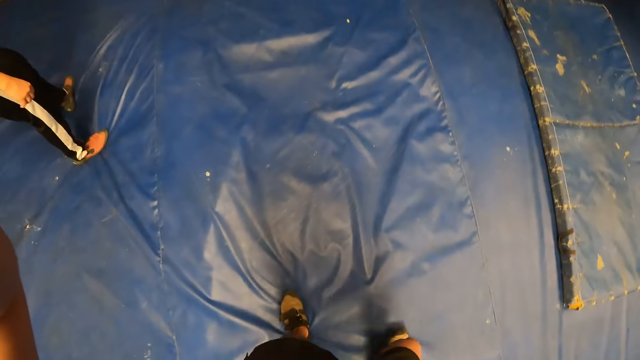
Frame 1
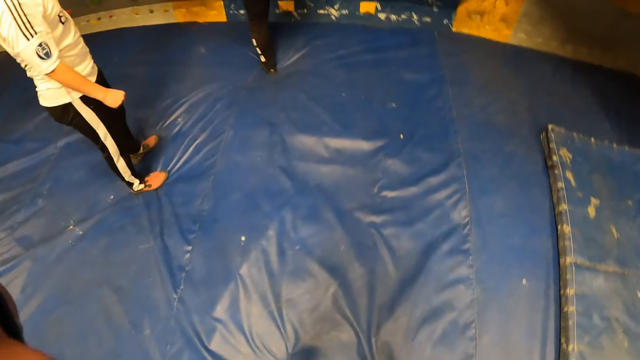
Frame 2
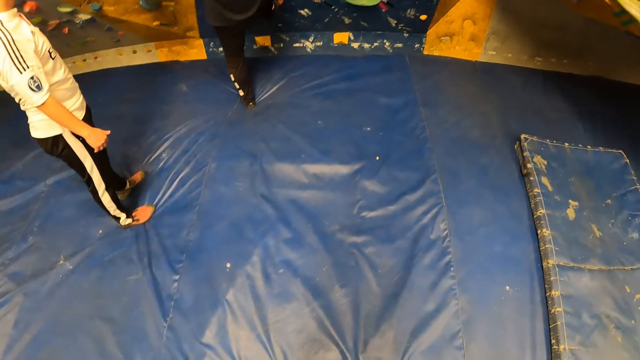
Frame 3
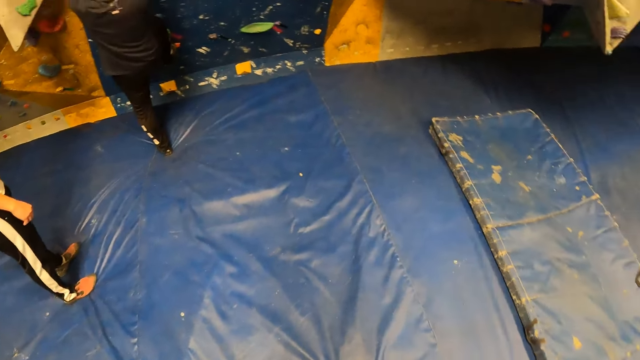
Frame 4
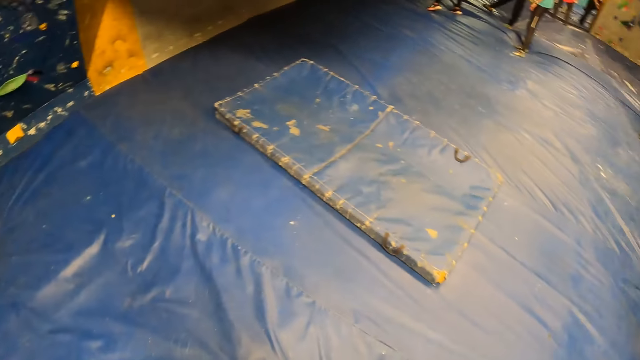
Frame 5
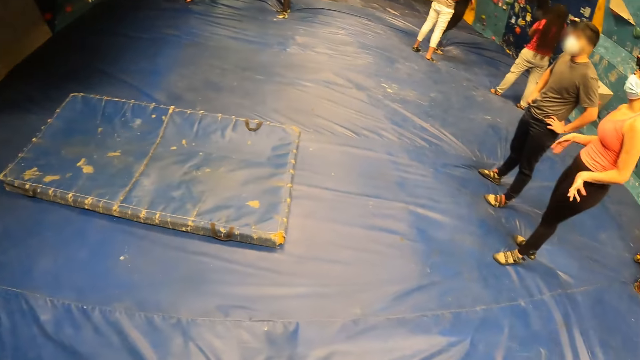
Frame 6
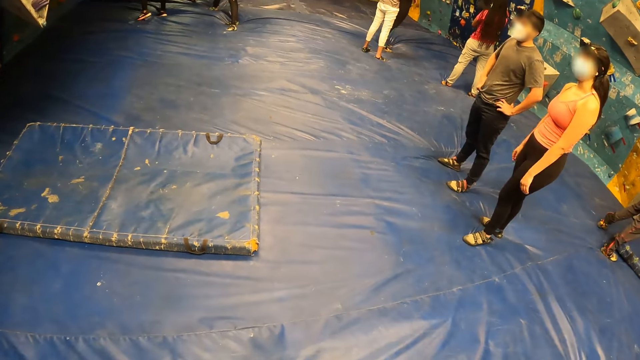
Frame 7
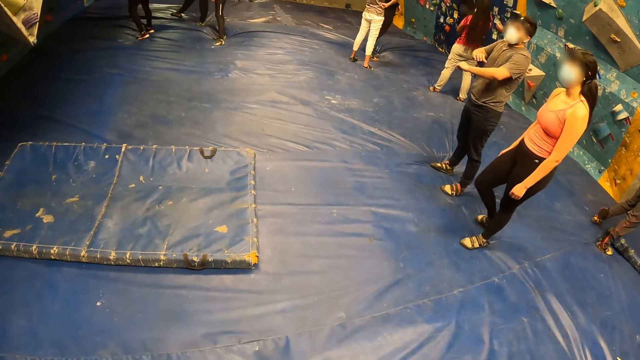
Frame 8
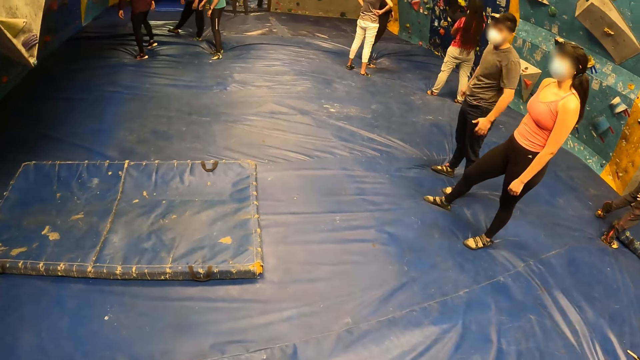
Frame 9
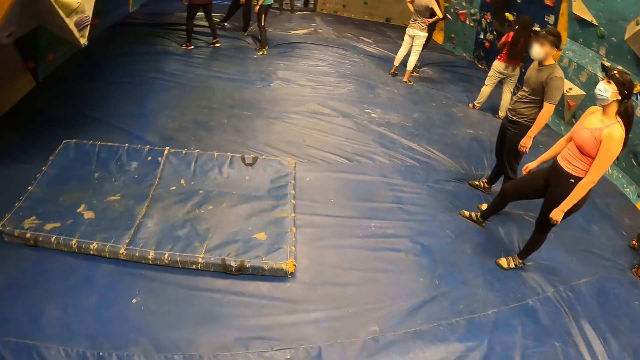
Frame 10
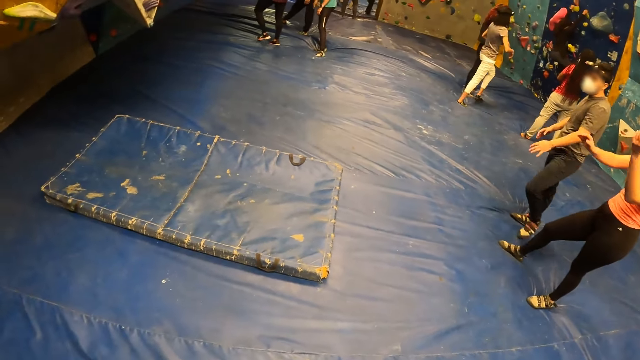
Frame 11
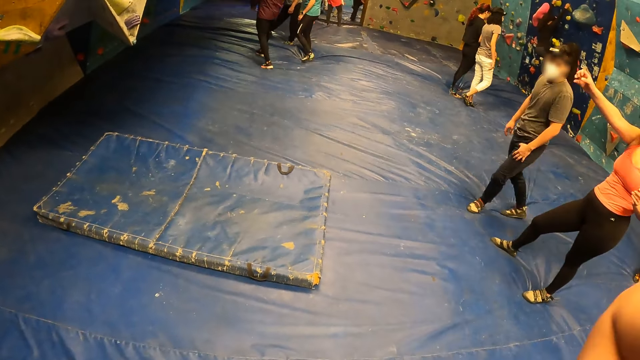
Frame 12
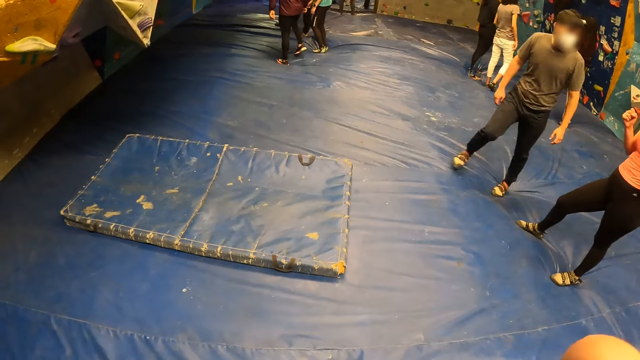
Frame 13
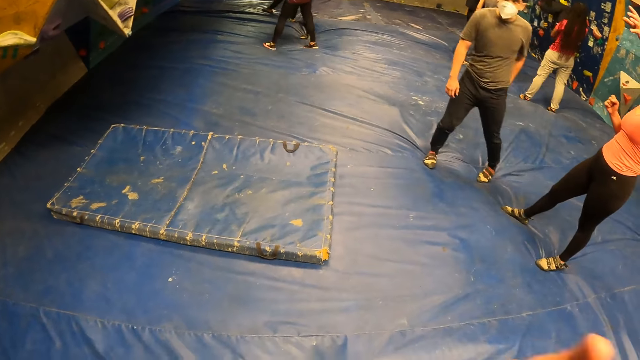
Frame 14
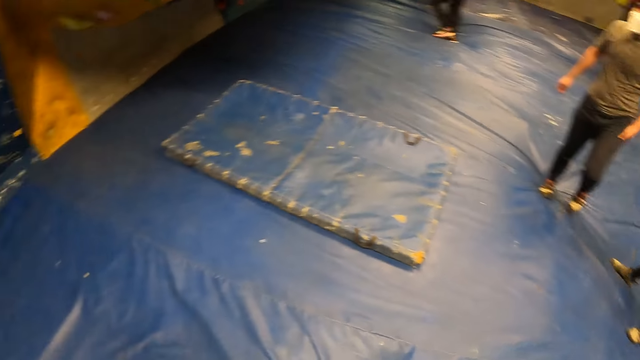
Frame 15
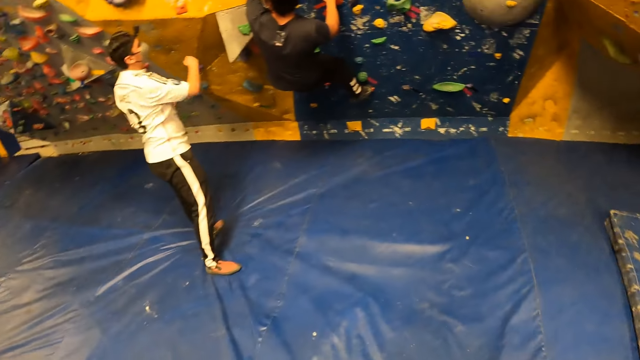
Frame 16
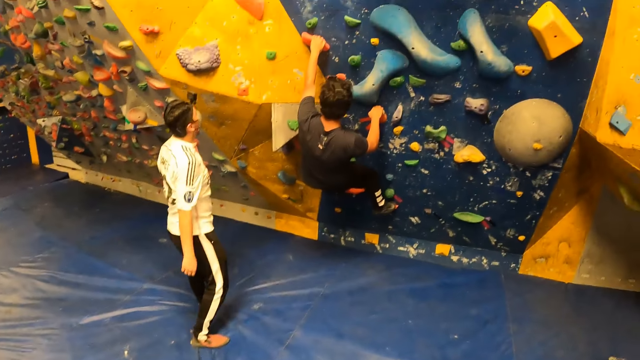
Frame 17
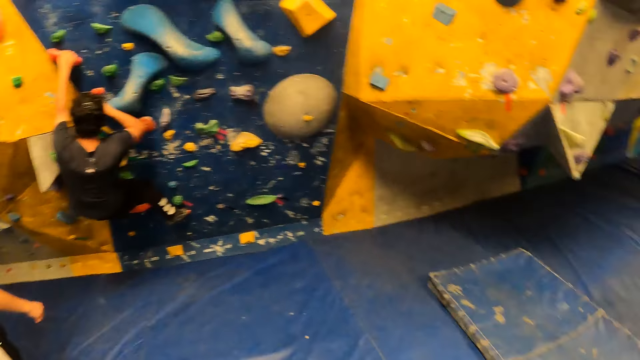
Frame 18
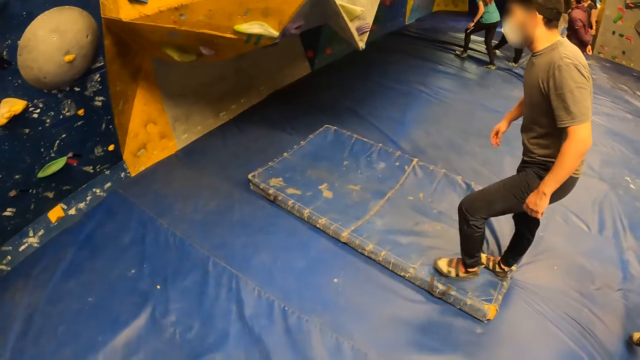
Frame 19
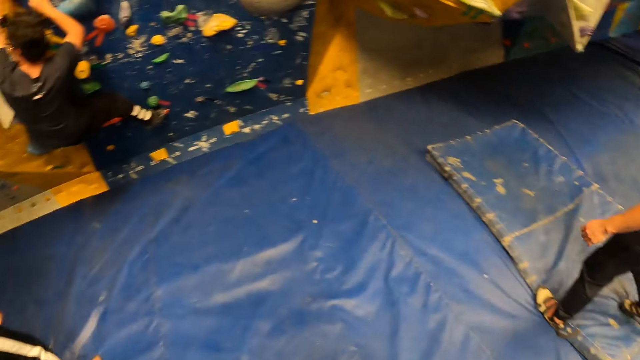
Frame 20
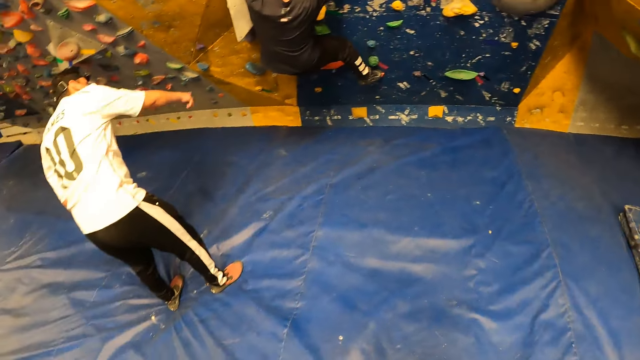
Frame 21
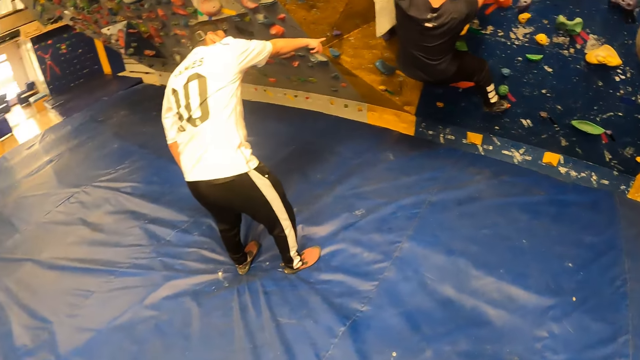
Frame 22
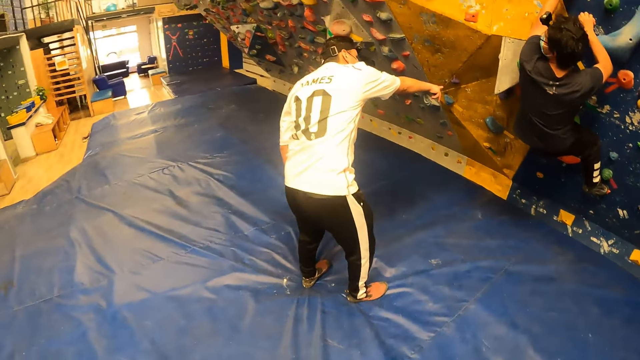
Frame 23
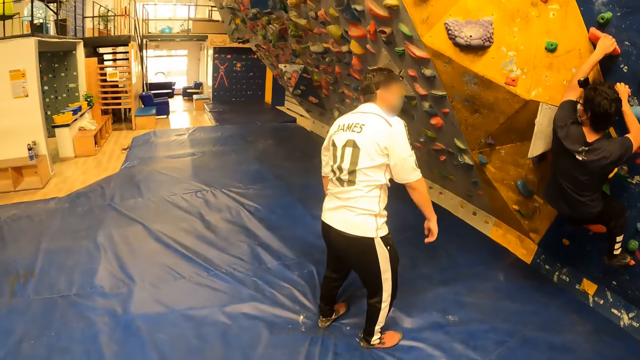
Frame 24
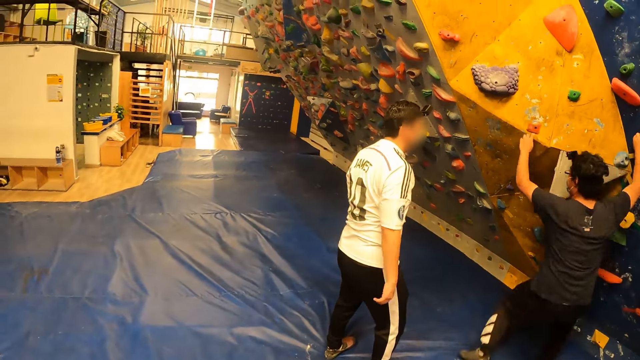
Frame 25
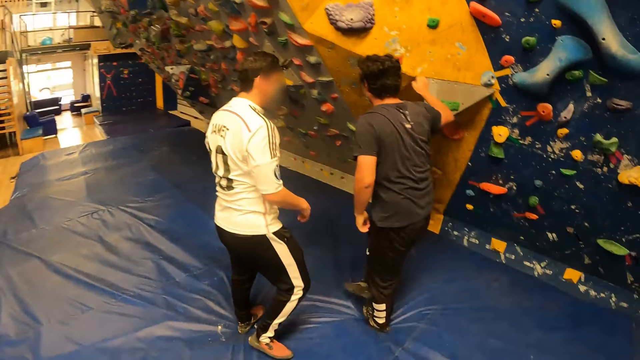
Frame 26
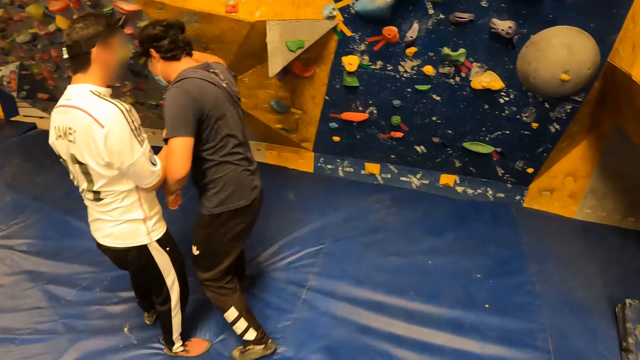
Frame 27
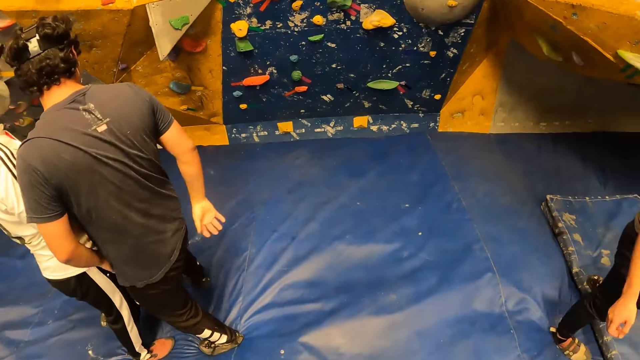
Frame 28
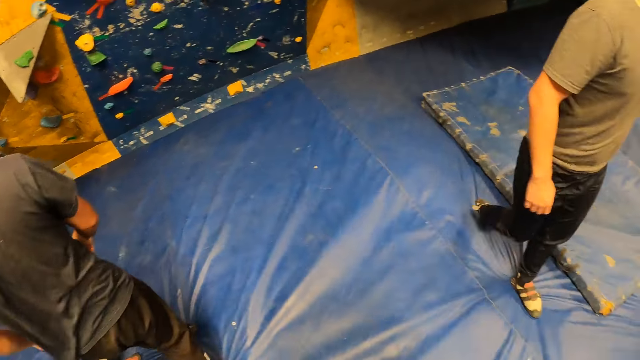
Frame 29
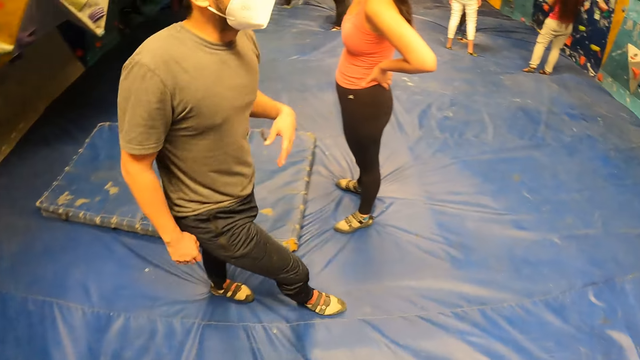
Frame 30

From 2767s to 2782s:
The camera wearer raises her hand. She touches her head with both hands. She looks around. A man climbs the bouldering wall. The man jumps down to the ground from the bouldering wall.

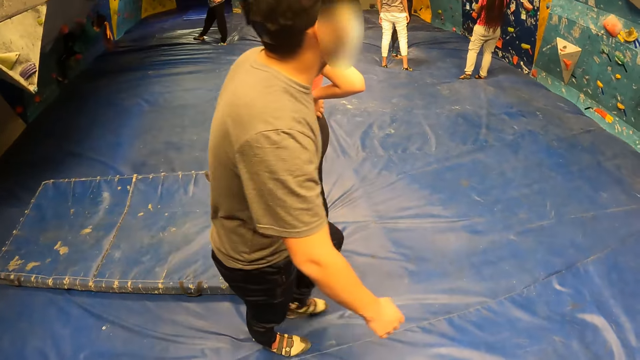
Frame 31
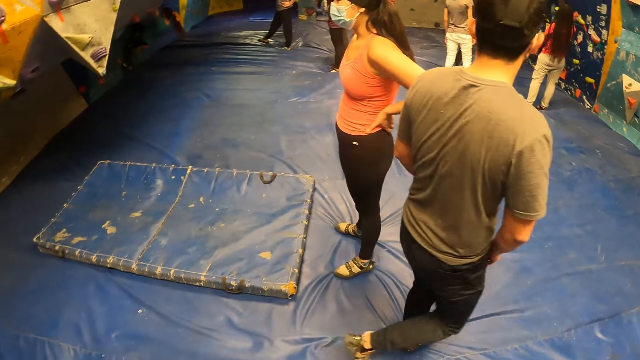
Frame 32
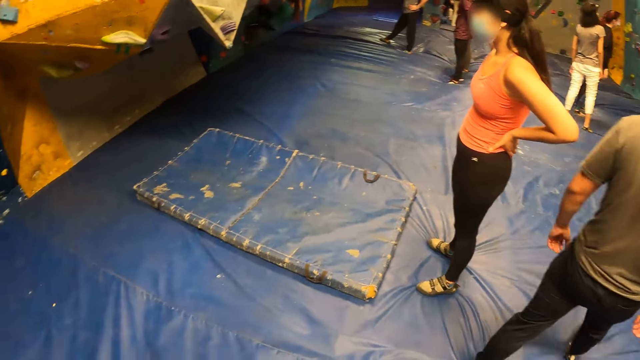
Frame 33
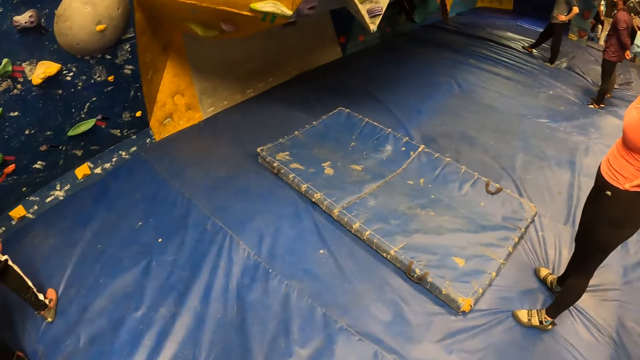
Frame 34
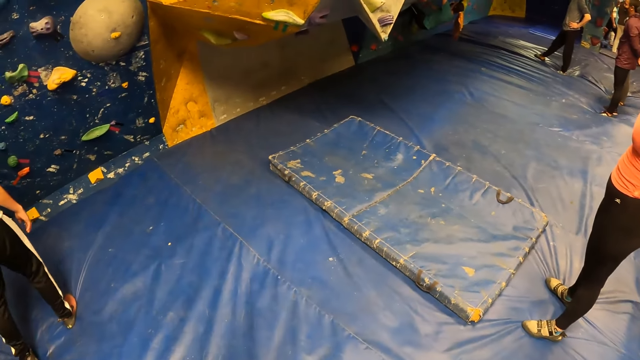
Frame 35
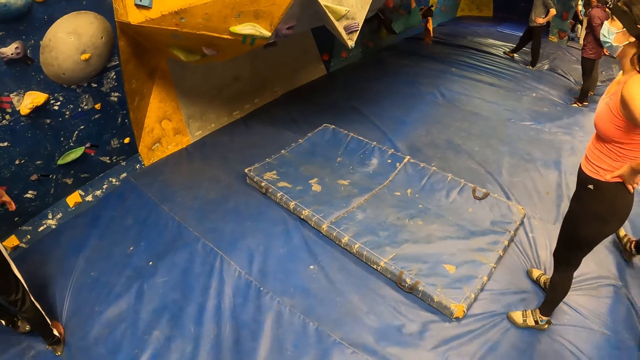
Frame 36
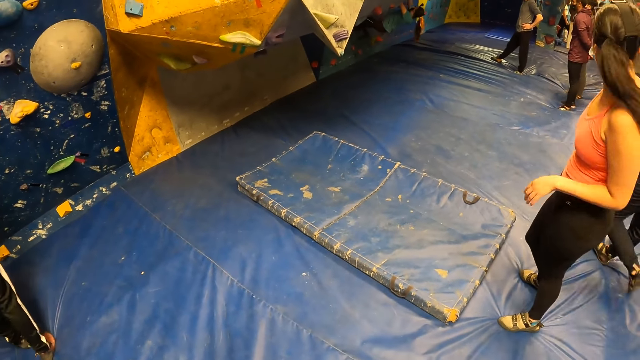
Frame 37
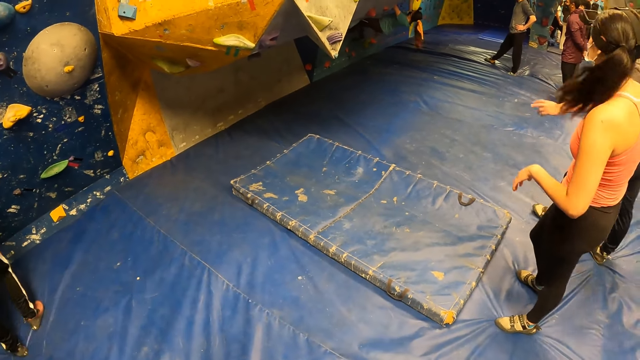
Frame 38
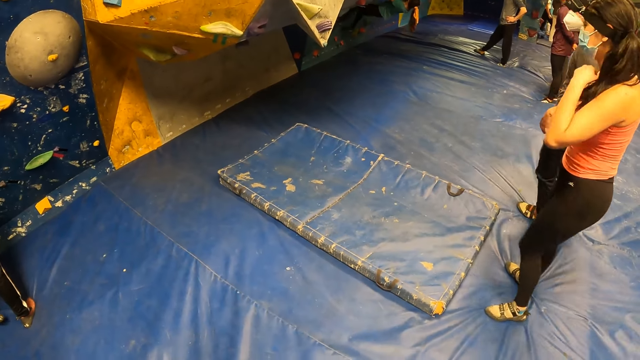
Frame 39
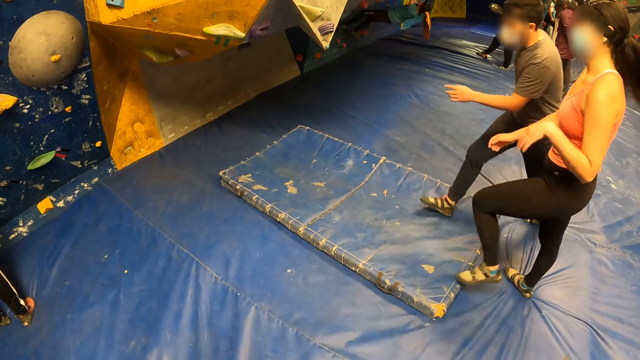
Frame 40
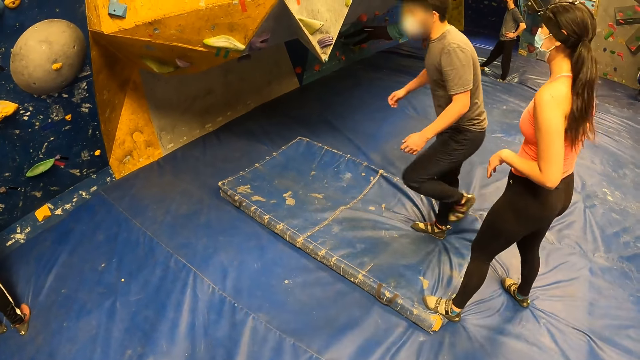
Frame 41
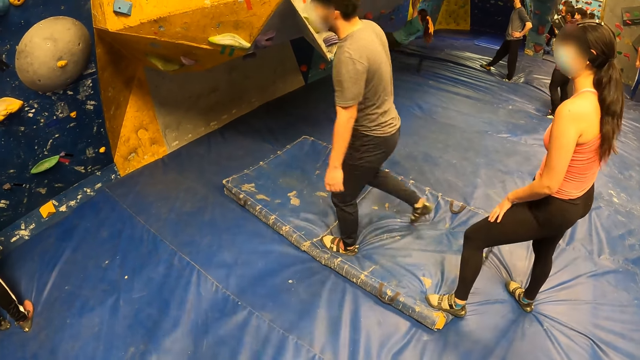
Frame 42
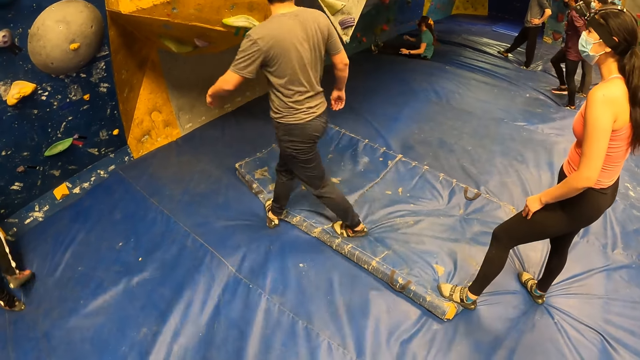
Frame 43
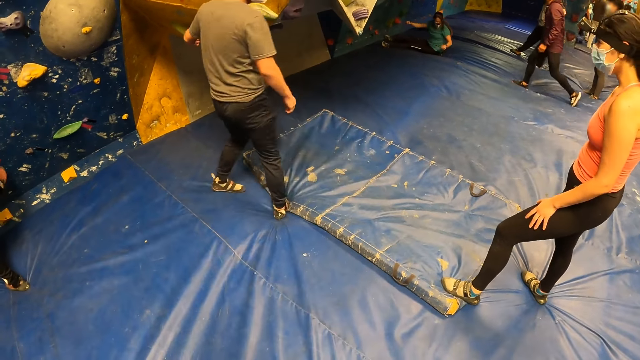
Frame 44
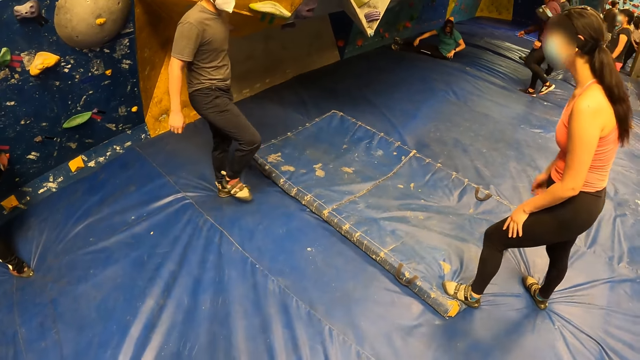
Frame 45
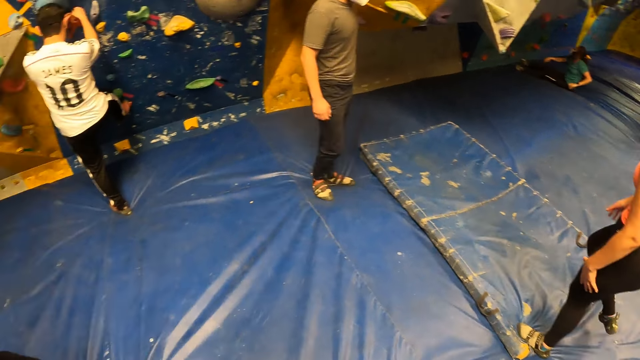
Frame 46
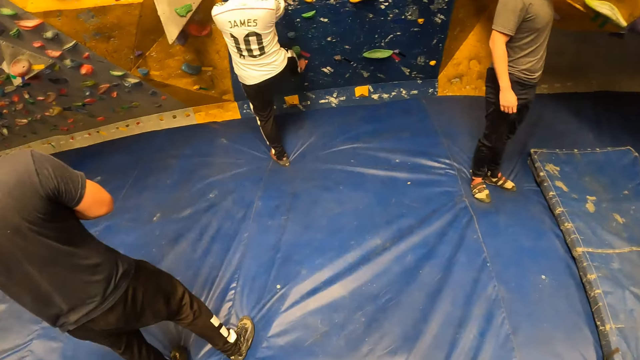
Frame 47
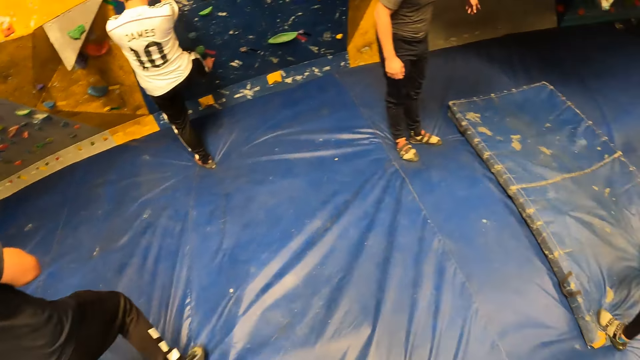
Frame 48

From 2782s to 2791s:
The man climbs the bouldering wall.
